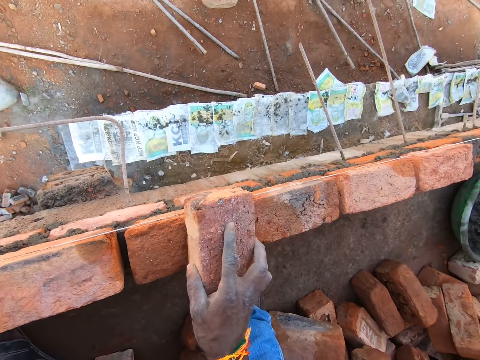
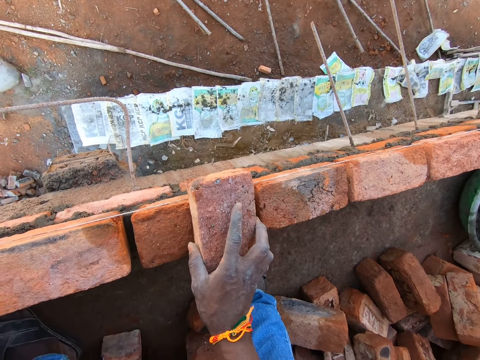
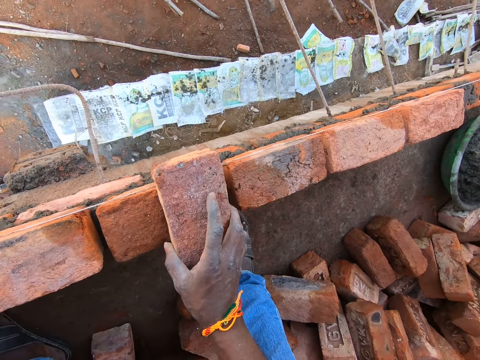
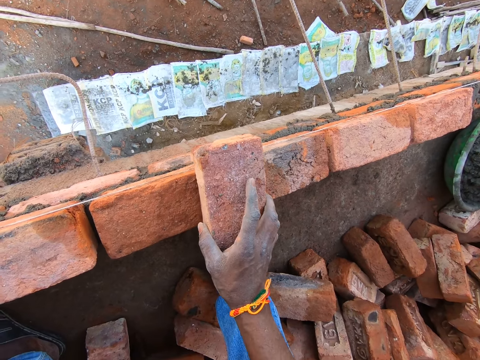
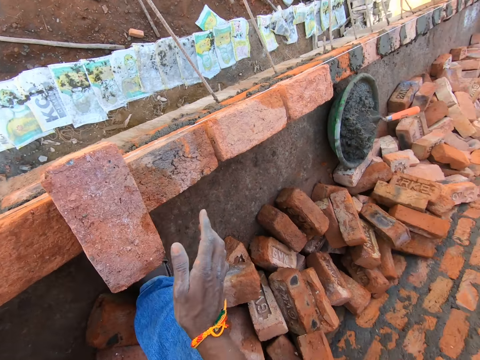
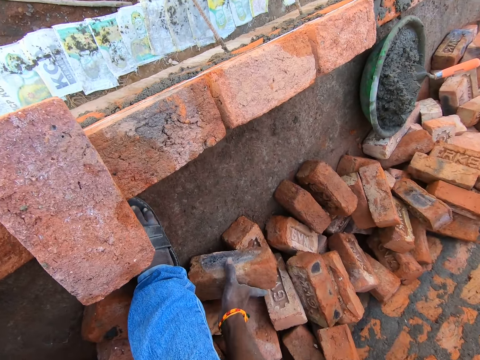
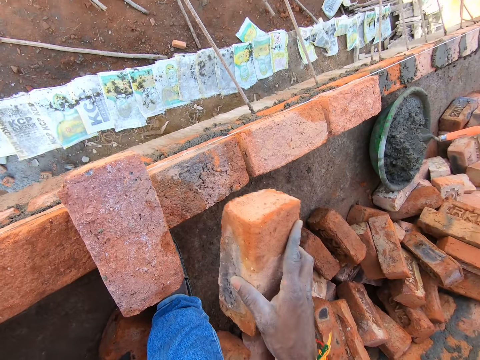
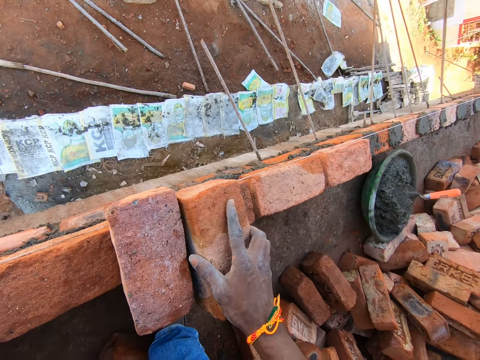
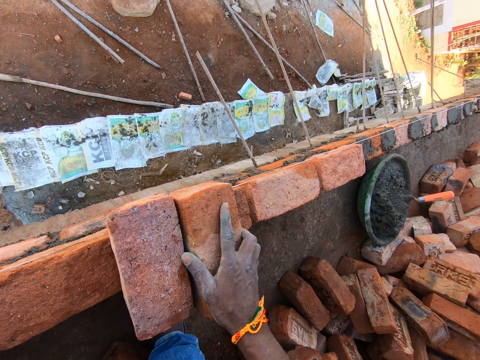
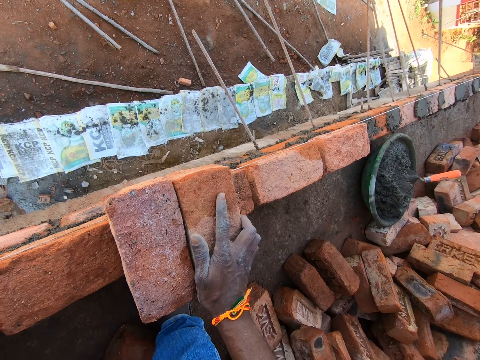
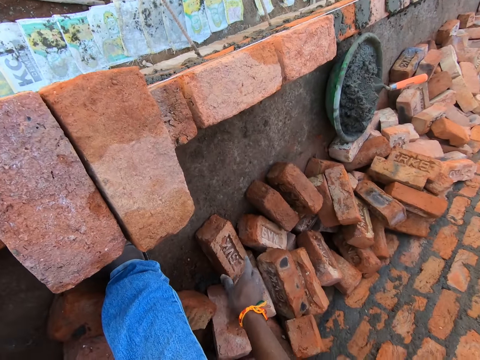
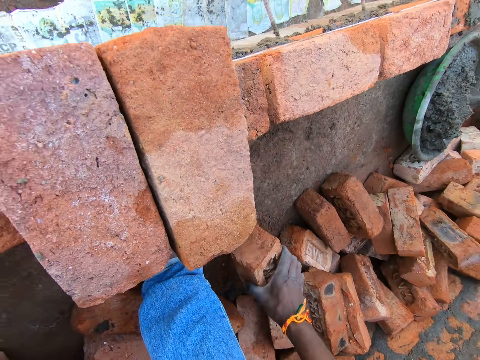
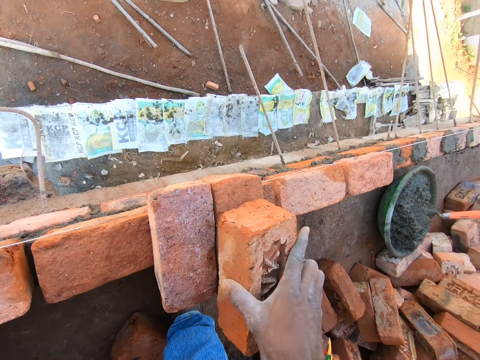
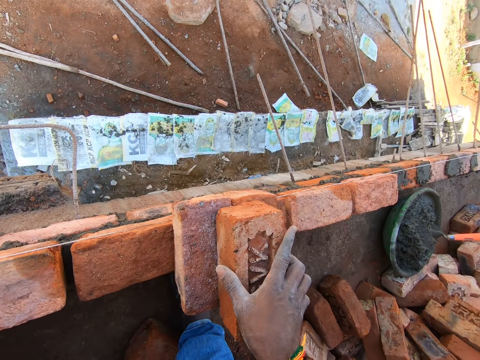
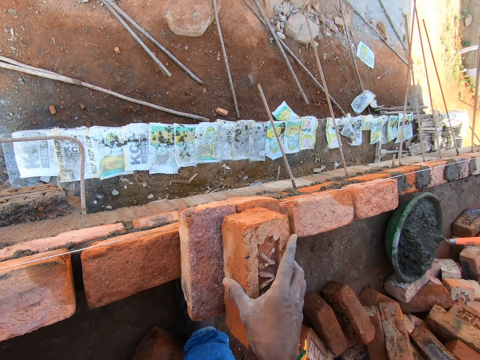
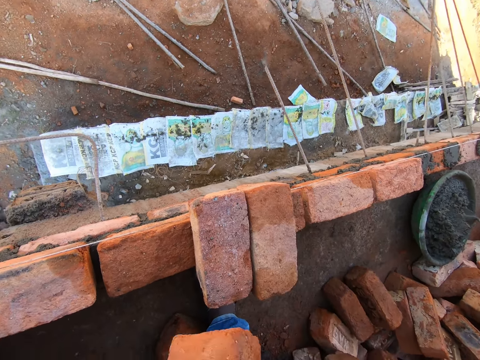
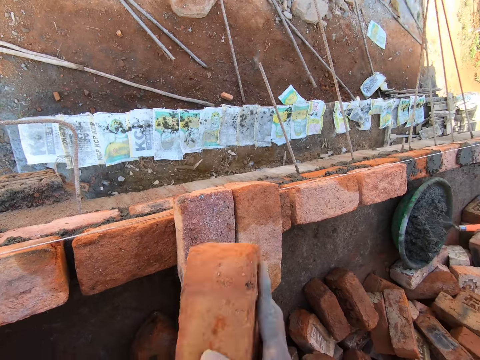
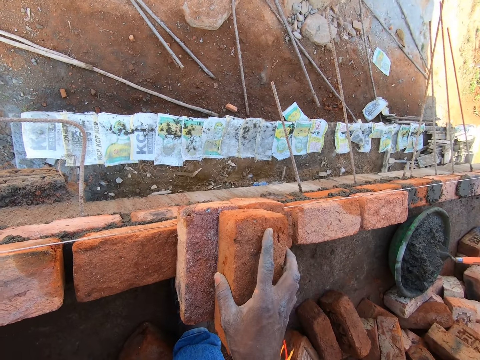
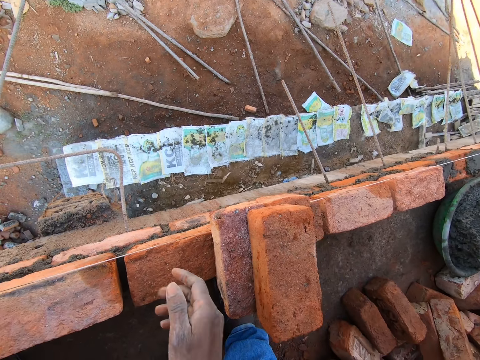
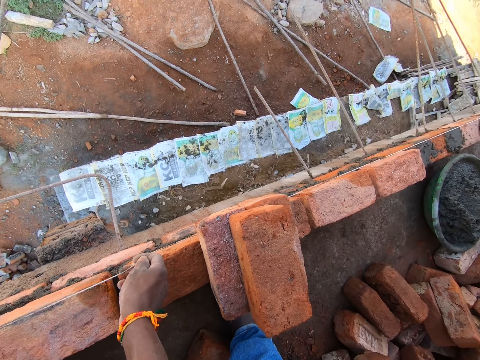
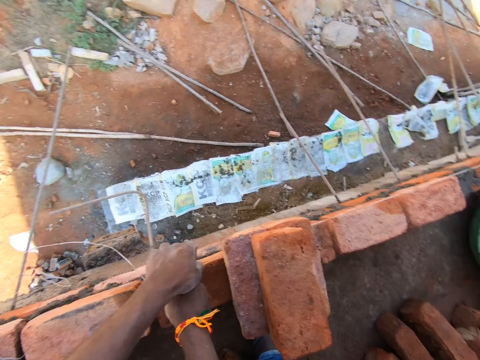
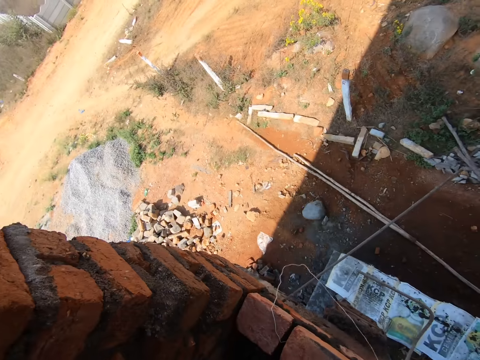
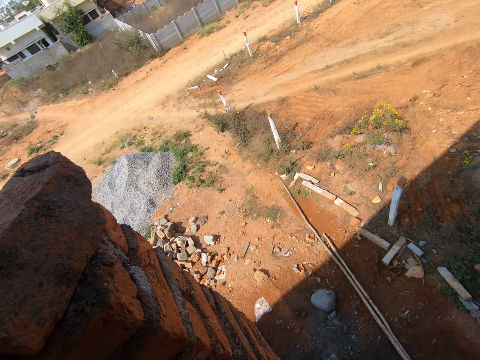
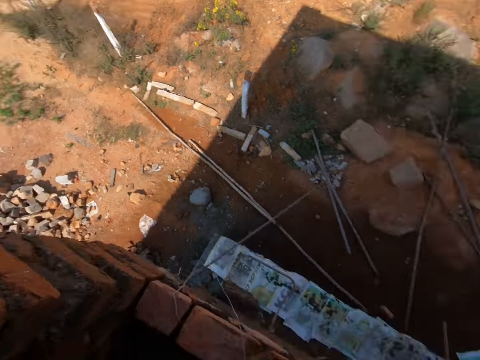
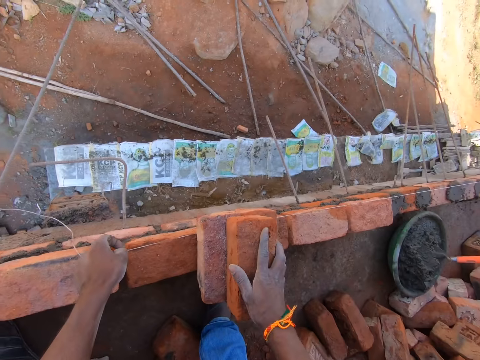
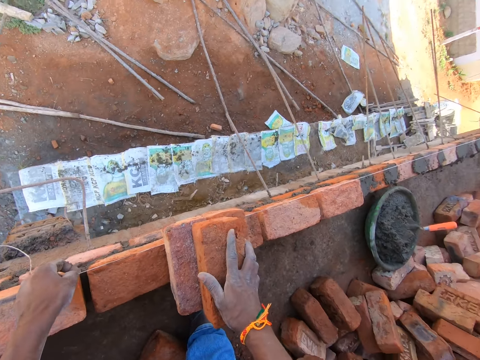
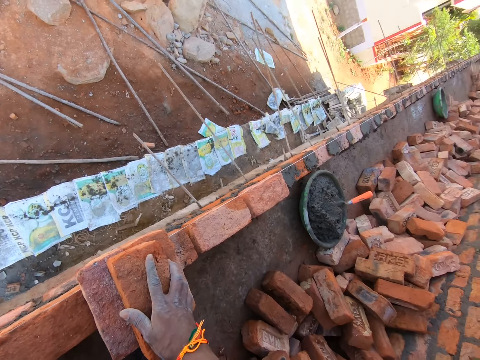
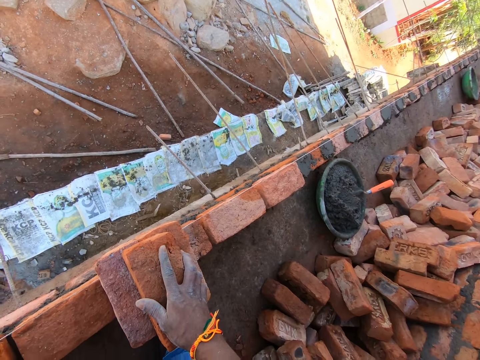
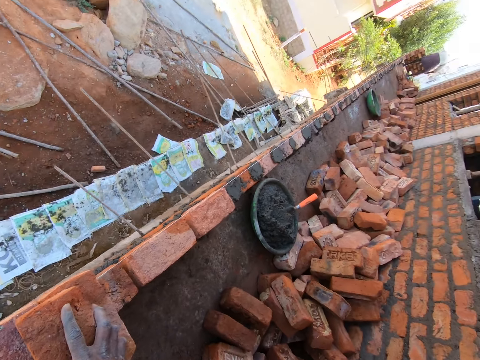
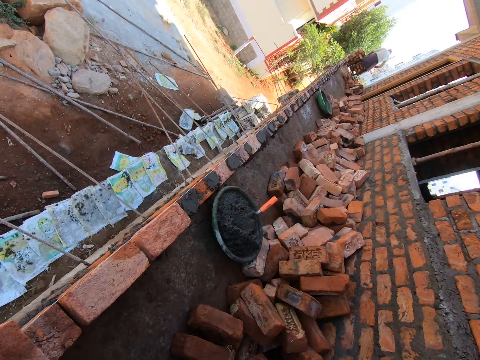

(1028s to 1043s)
The camera wearer puts the bricks on the wall. They pick up the brick, put the bricks on the wall, pick up a brick, and put the bricks on the bricks. They pull the rope. They look around.

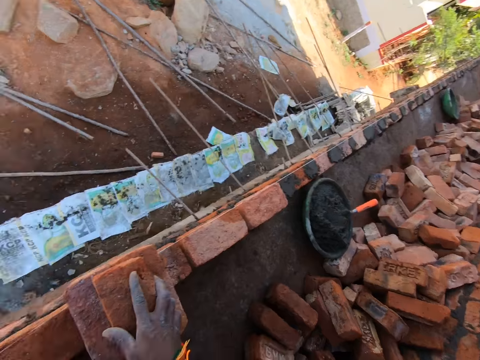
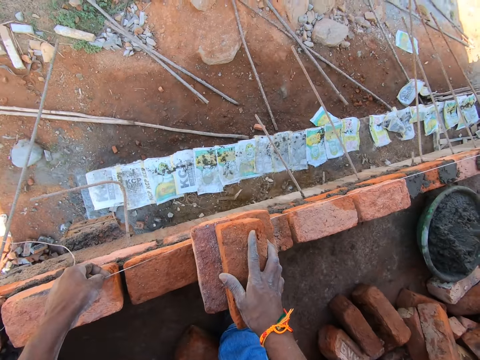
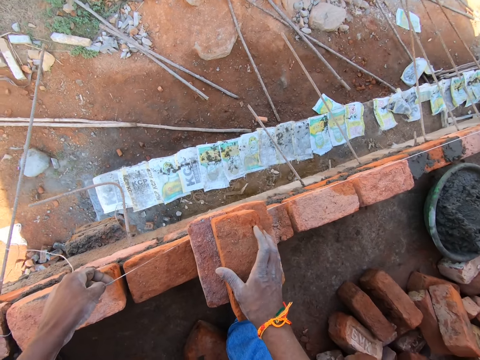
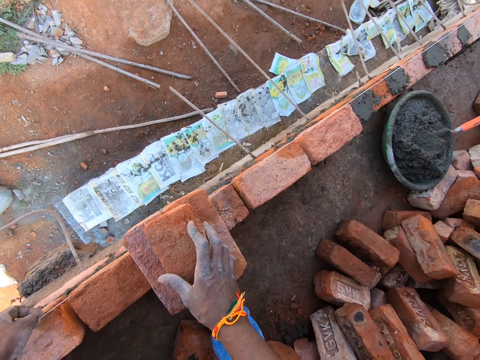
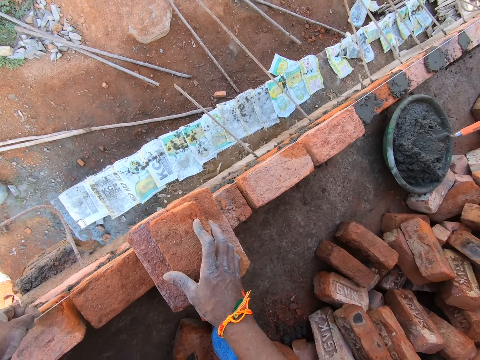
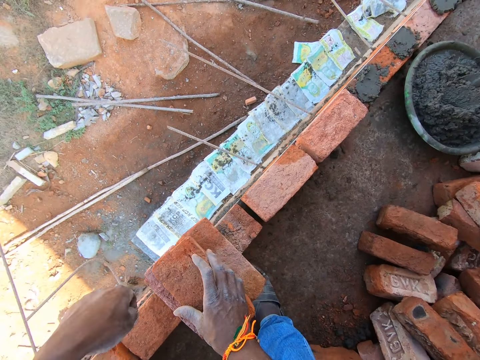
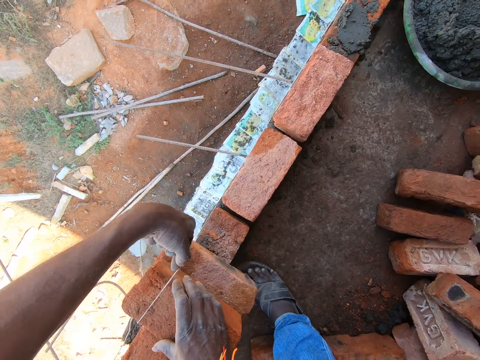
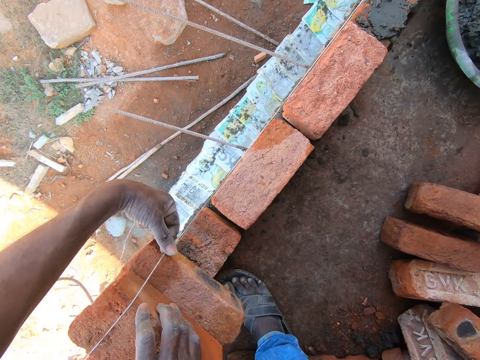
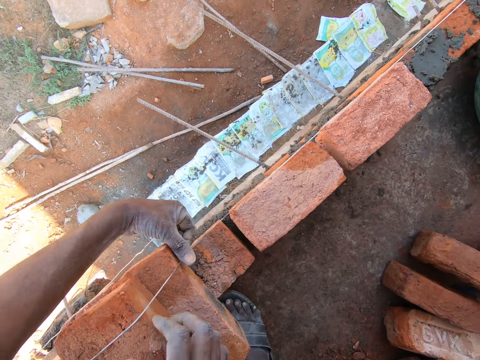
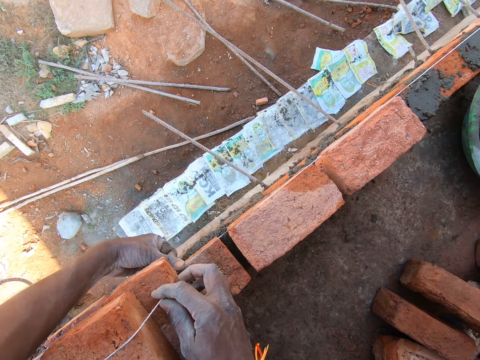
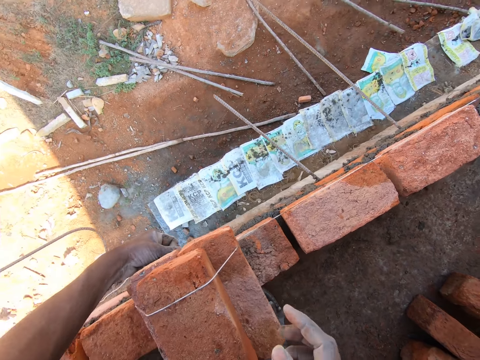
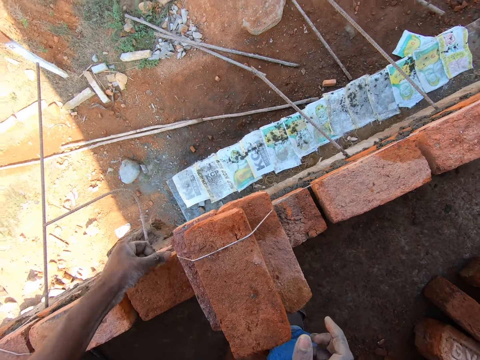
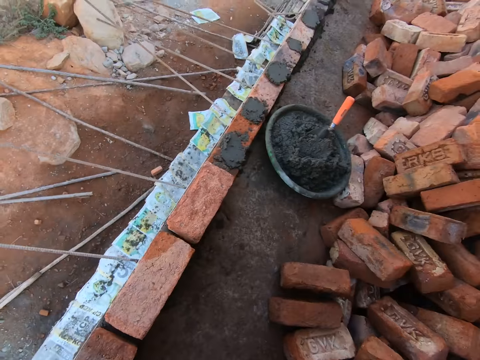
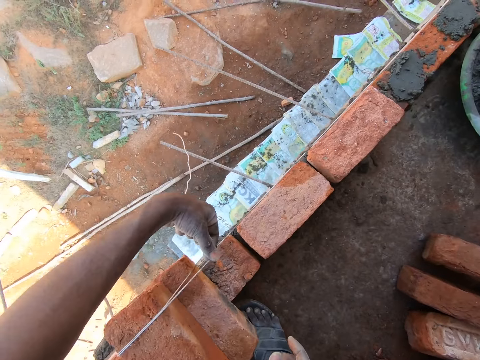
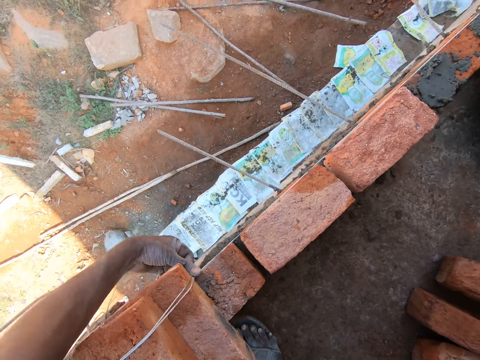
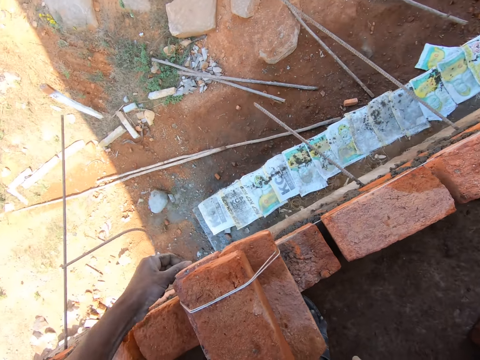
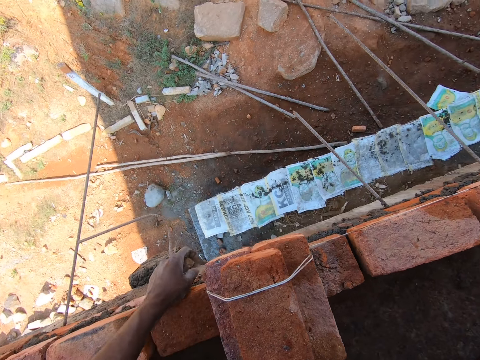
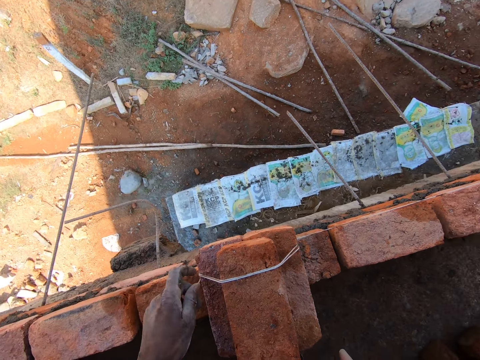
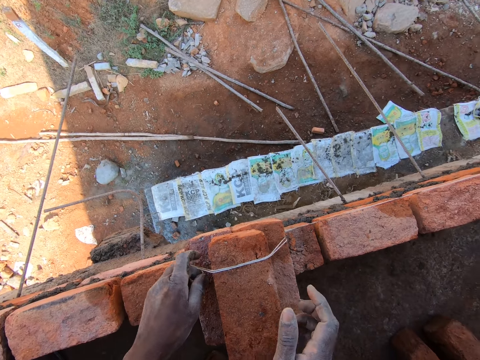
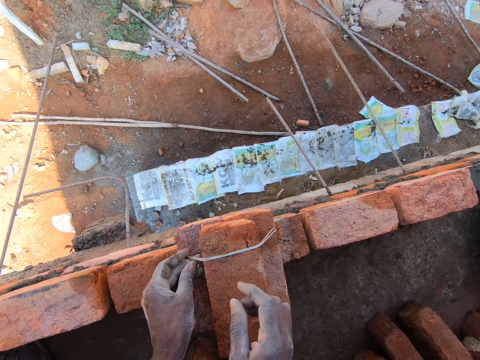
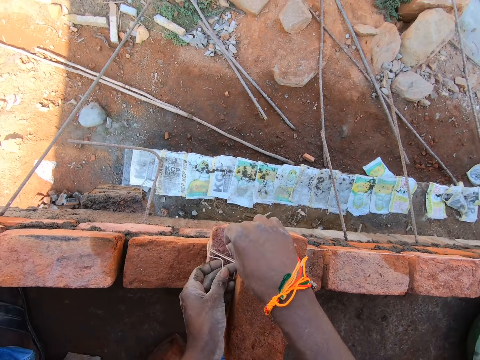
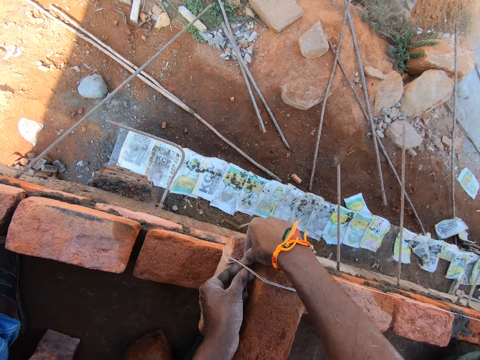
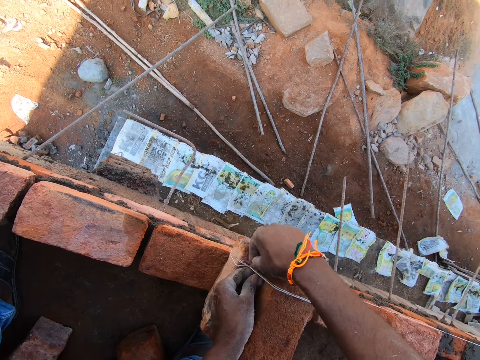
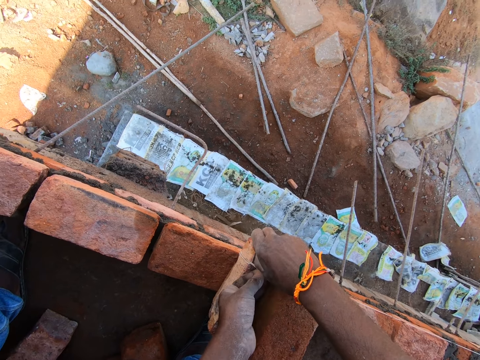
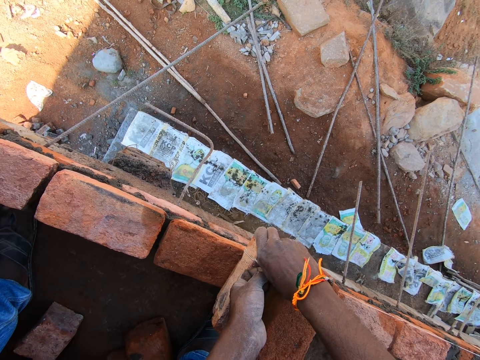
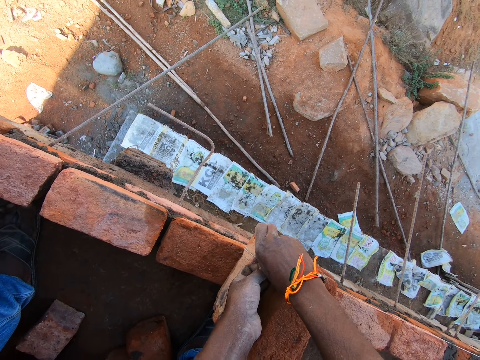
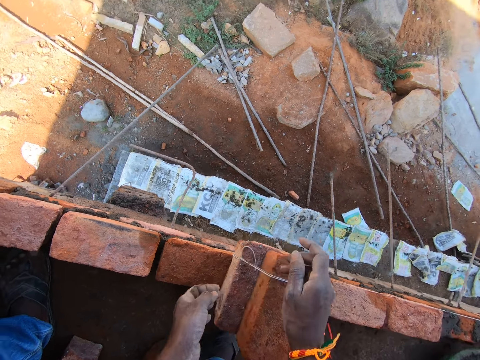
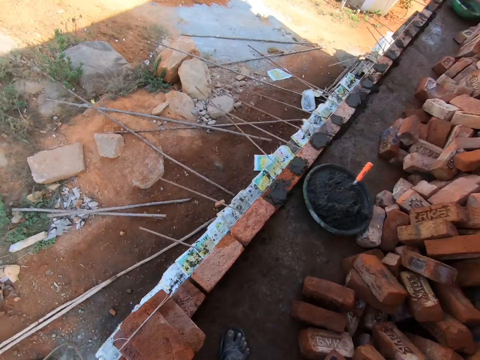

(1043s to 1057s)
The camera wearer holds the bricks and the rope. They roll the rope on the bricks. They fold the bricks with a string. They tie the rope.
